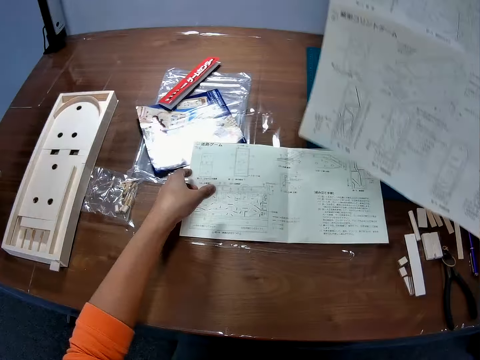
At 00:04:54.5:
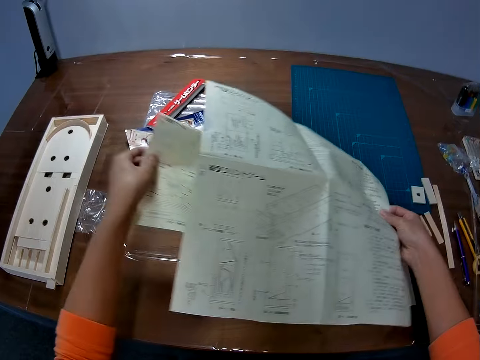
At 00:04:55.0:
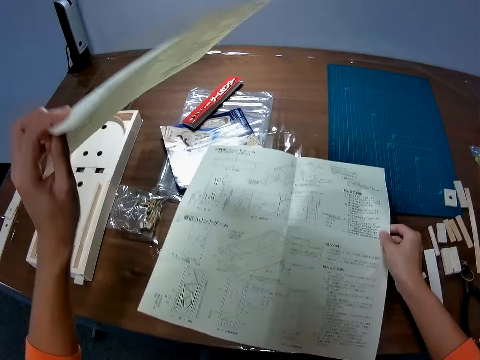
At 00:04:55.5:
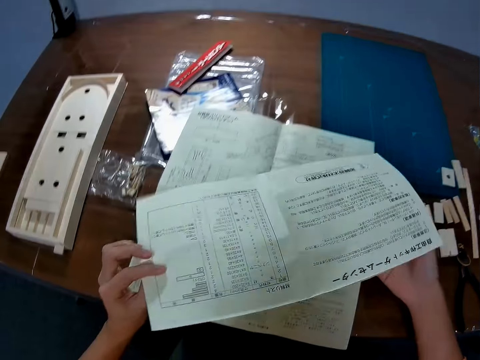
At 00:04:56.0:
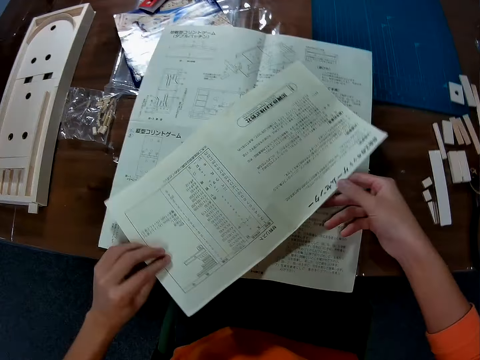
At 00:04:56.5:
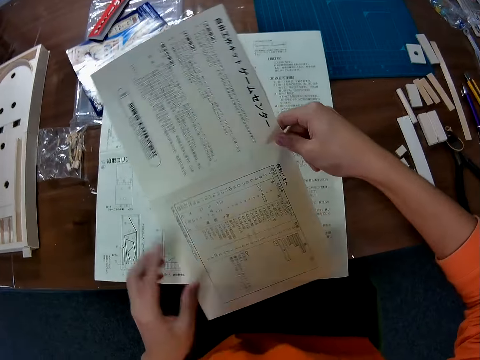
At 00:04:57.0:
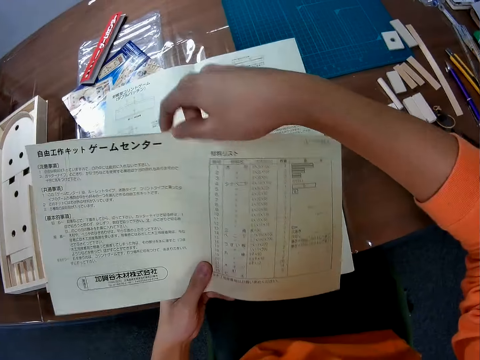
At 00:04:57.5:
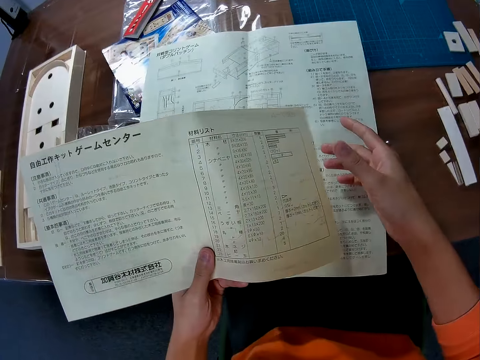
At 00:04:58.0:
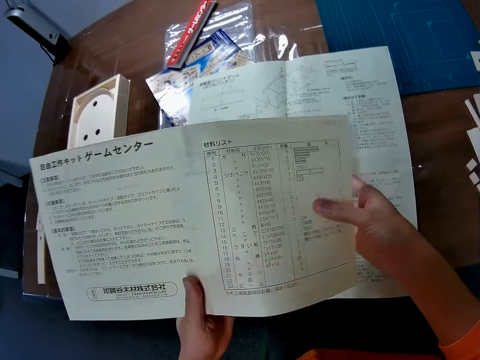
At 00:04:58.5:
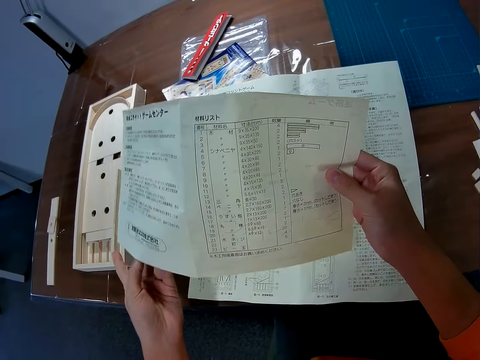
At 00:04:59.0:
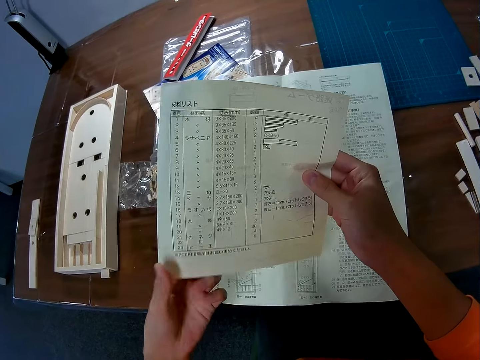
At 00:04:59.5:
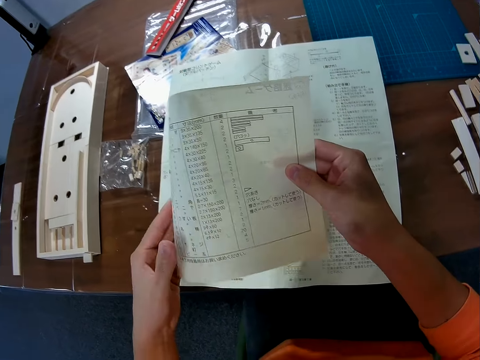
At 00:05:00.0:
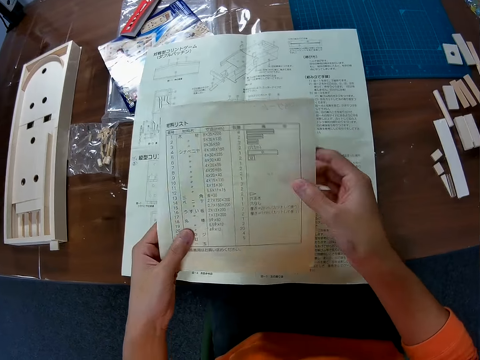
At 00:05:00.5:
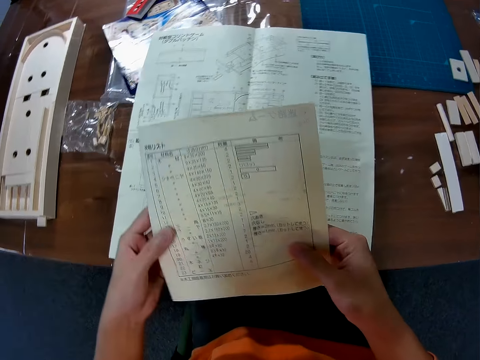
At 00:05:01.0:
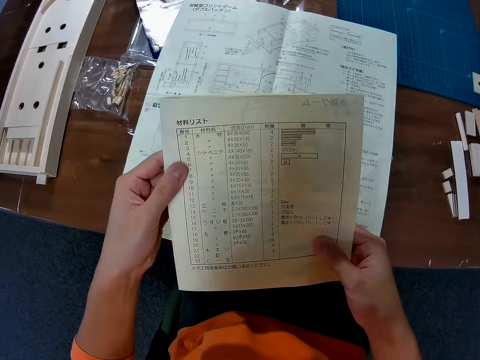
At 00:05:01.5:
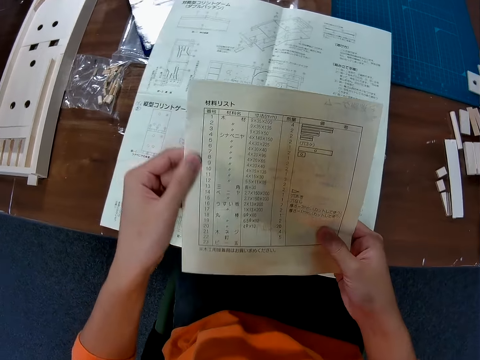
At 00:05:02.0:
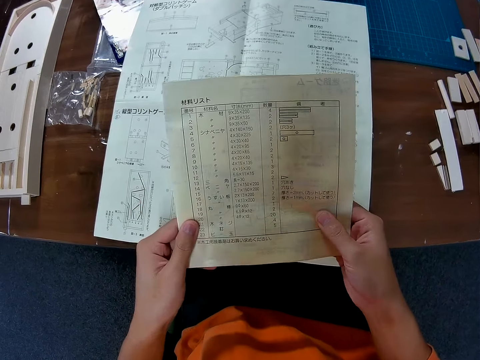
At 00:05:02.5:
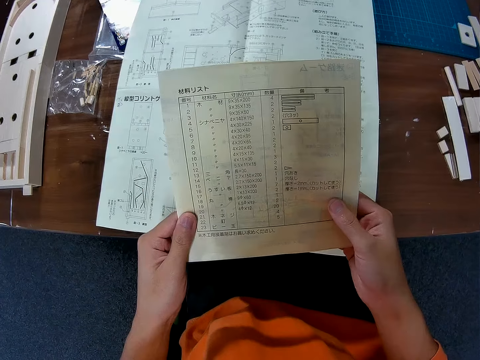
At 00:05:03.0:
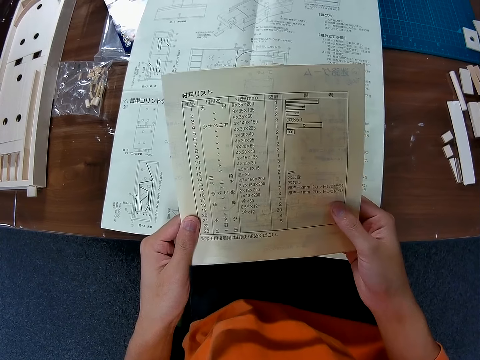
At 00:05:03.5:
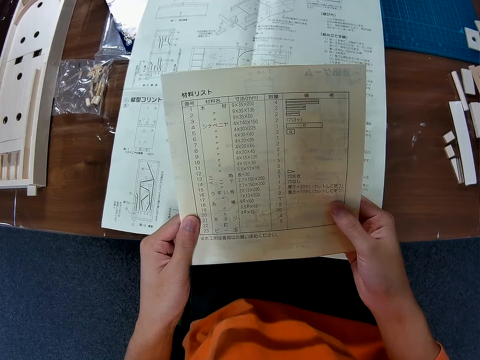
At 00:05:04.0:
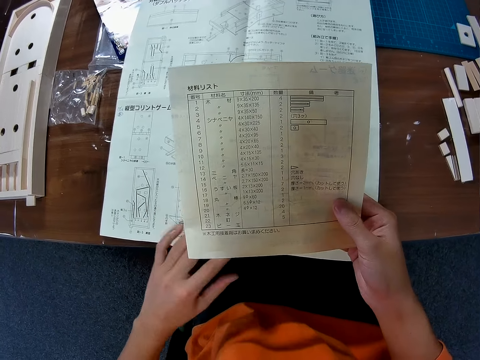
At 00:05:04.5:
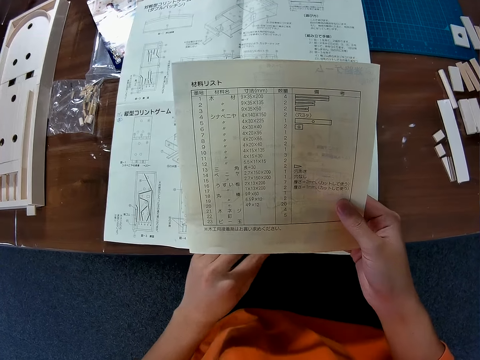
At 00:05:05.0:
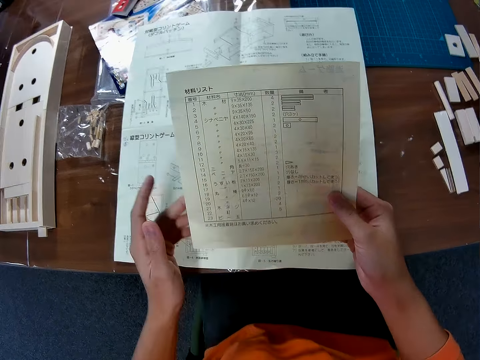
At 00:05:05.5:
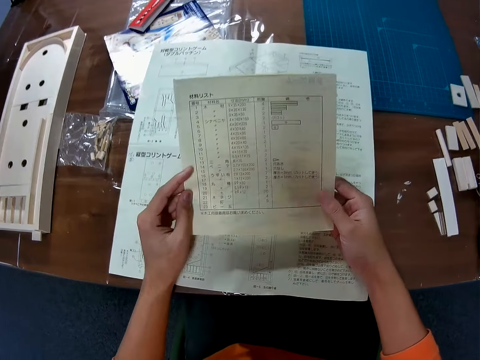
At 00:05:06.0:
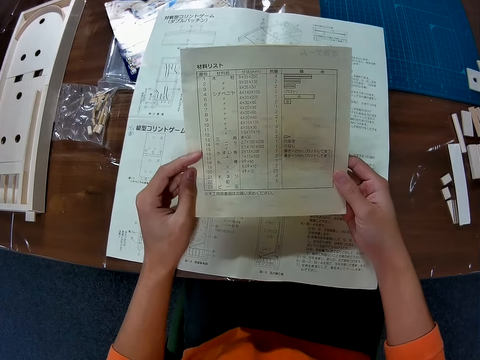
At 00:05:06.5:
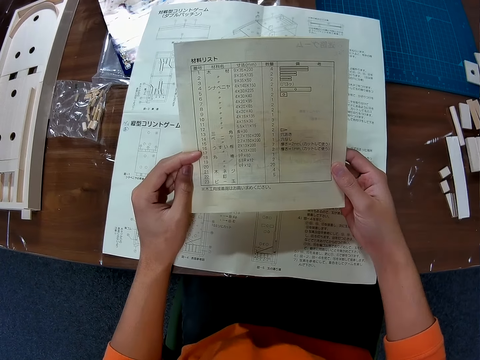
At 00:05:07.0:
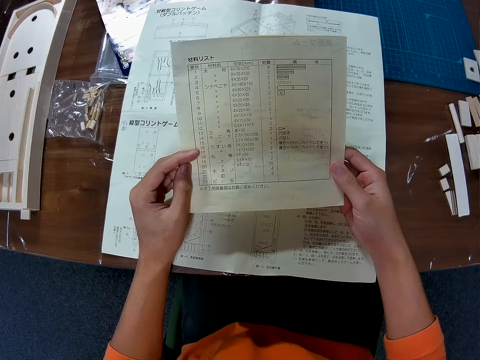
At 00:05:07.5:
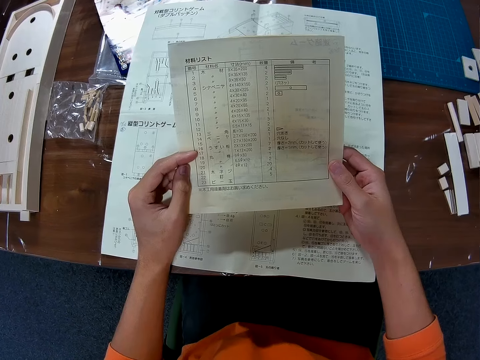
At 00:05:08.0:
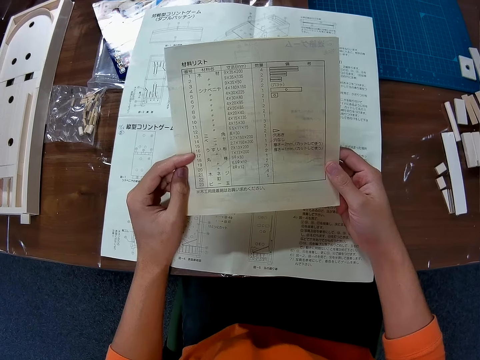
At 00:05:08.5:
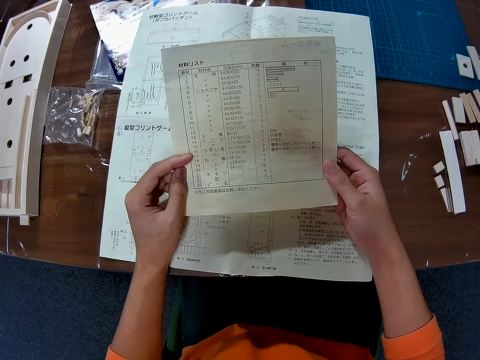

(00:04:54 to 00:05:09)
The camera wearer picks up a paper or manual paper from the table with his left hand. He drops the blueprint paper in his right hand on the table. He looks at the manual paper. He holds the paper with both hands. He folds the paper. He holds the paper with both hands. He stares at the paper in both his hands.

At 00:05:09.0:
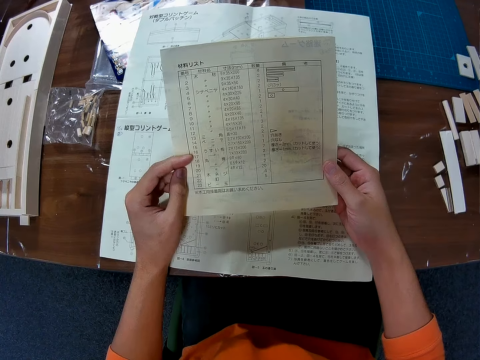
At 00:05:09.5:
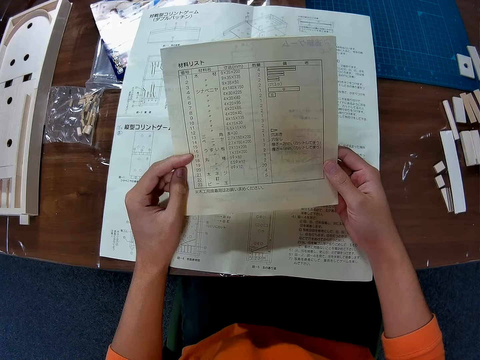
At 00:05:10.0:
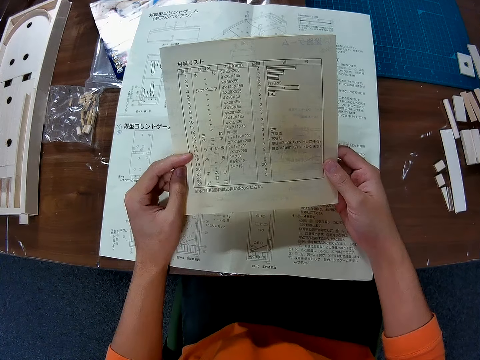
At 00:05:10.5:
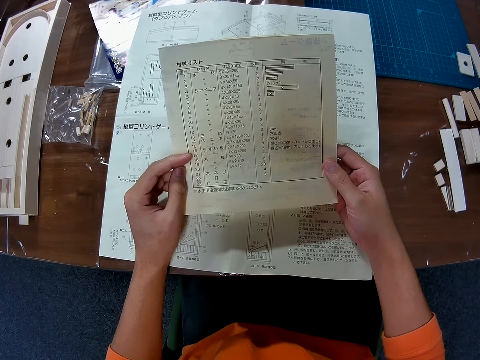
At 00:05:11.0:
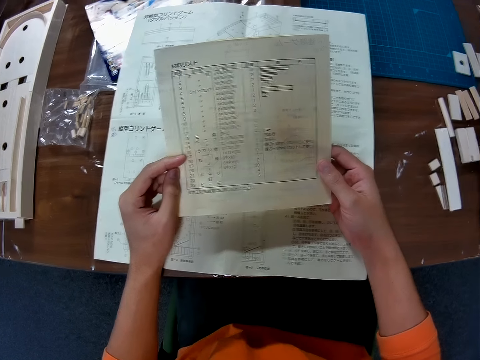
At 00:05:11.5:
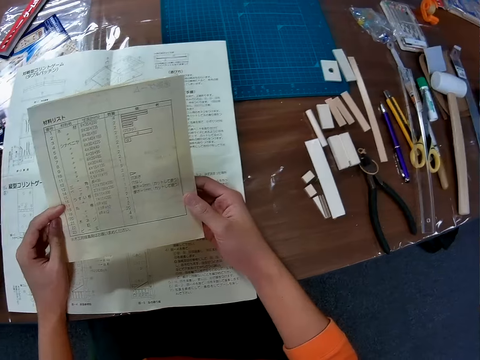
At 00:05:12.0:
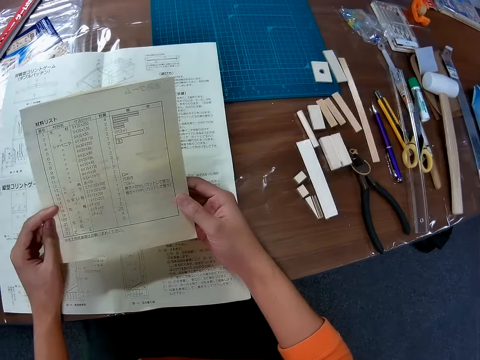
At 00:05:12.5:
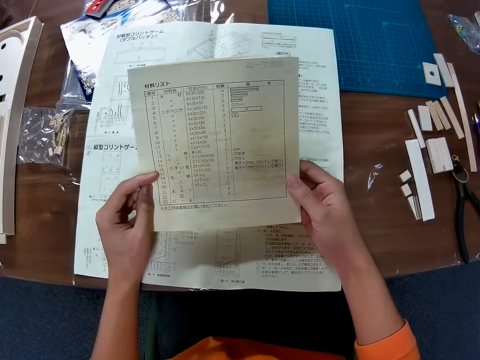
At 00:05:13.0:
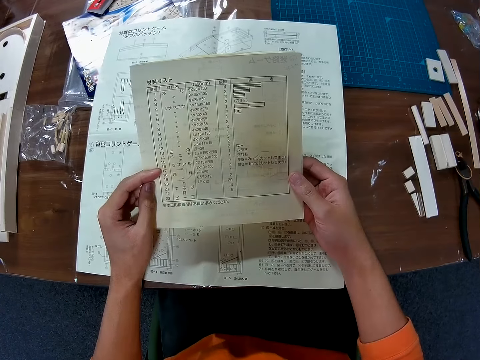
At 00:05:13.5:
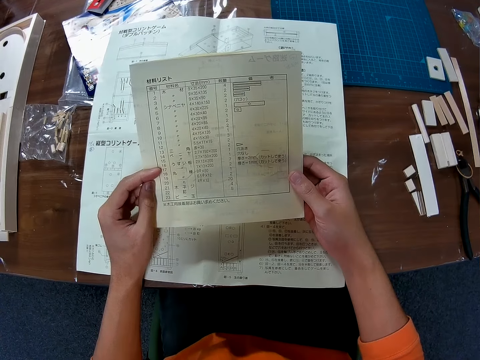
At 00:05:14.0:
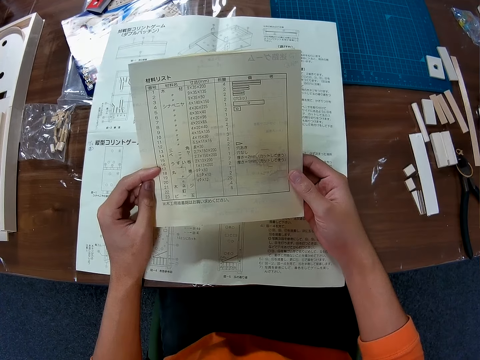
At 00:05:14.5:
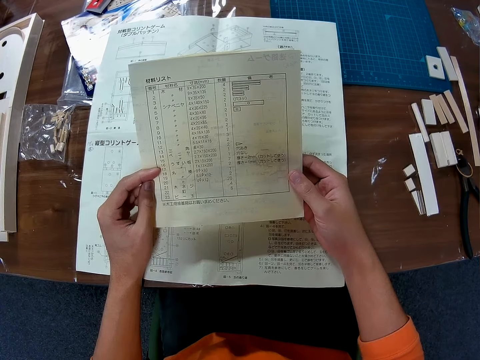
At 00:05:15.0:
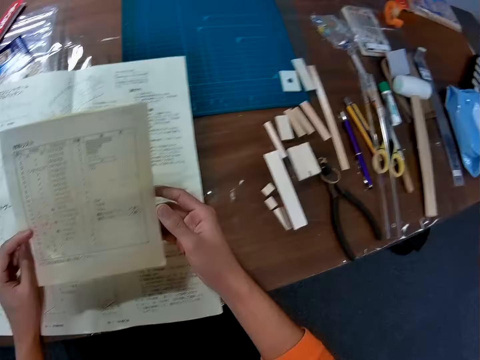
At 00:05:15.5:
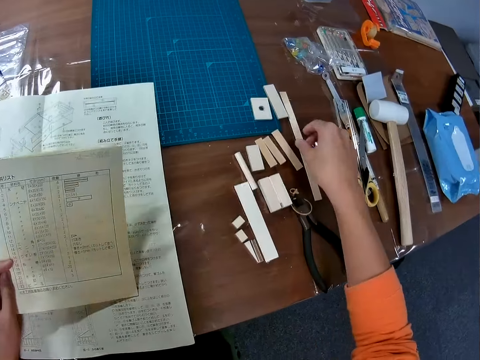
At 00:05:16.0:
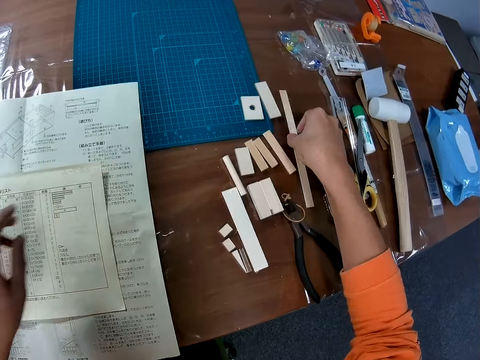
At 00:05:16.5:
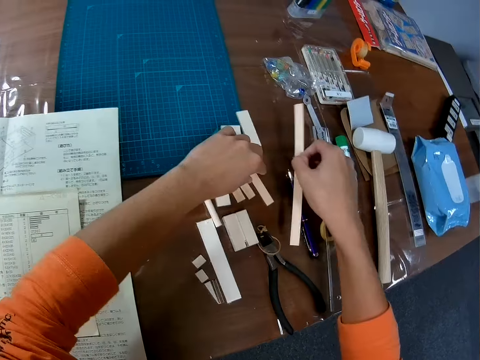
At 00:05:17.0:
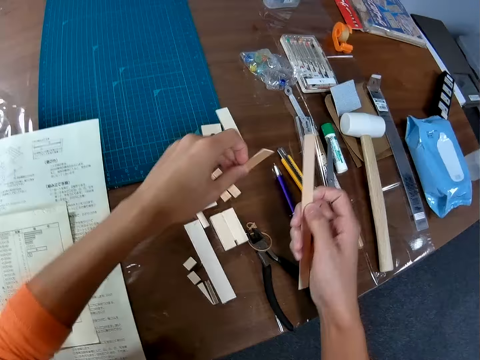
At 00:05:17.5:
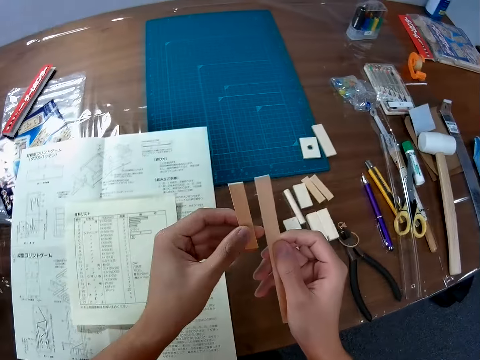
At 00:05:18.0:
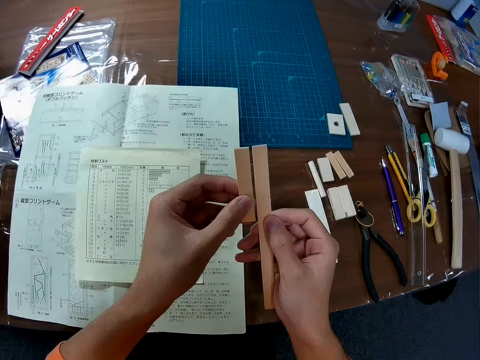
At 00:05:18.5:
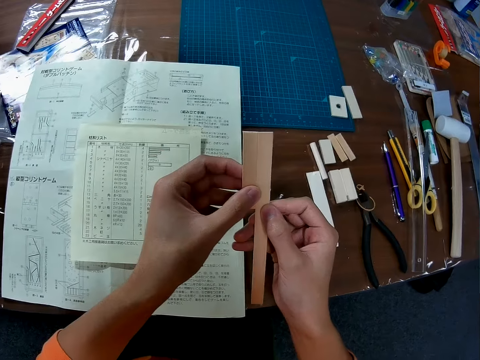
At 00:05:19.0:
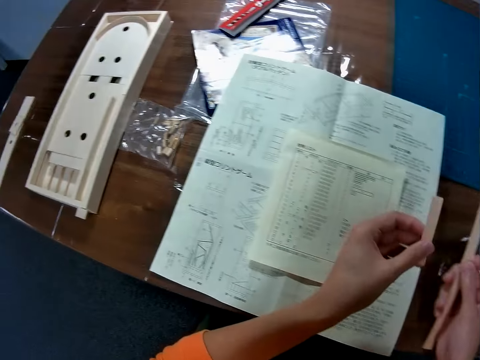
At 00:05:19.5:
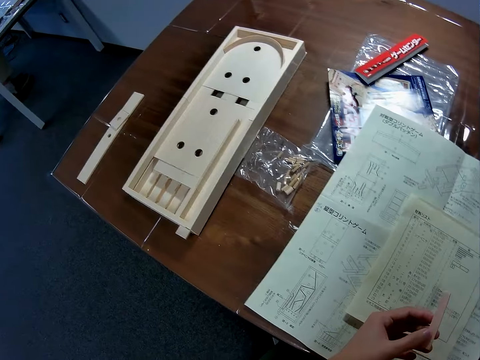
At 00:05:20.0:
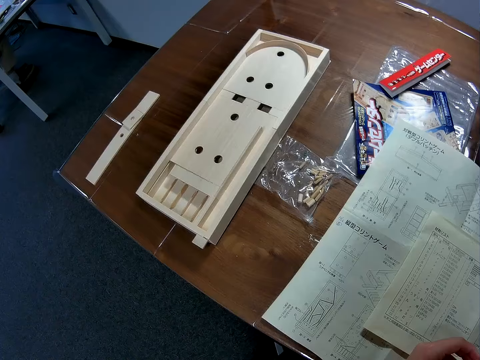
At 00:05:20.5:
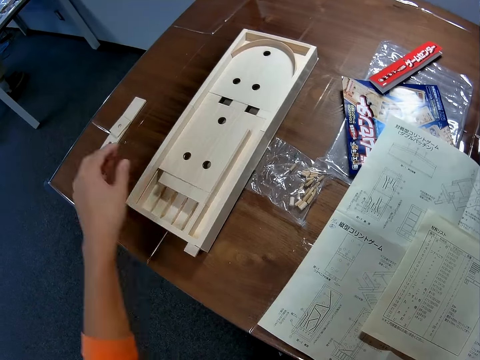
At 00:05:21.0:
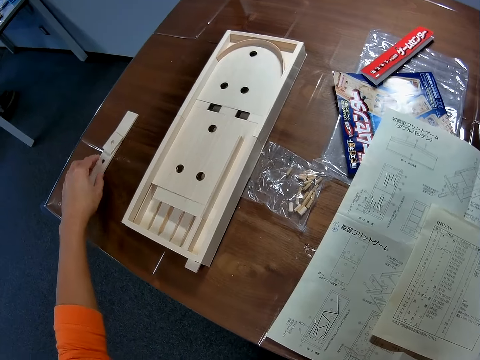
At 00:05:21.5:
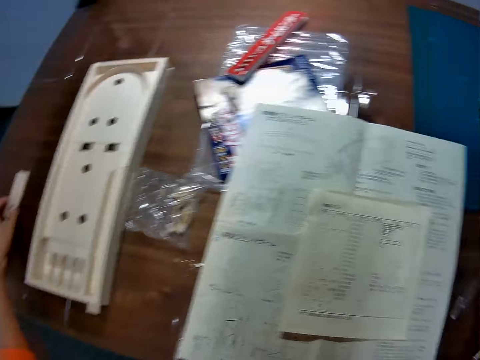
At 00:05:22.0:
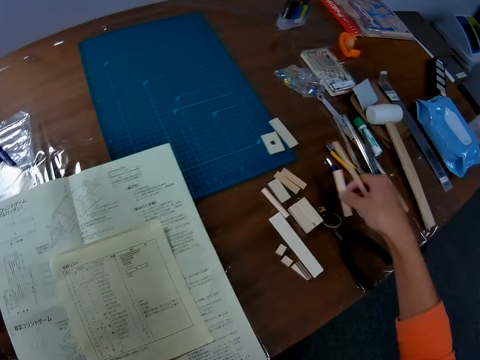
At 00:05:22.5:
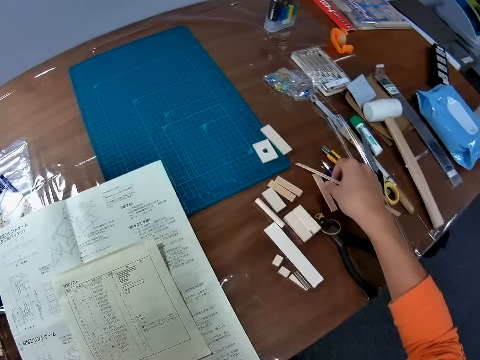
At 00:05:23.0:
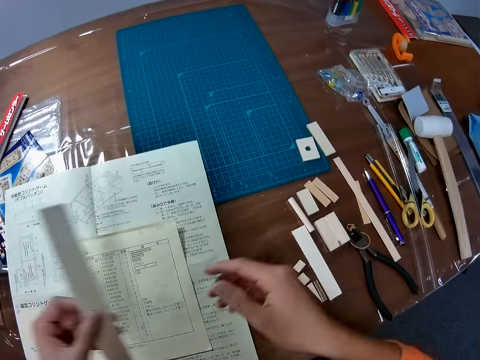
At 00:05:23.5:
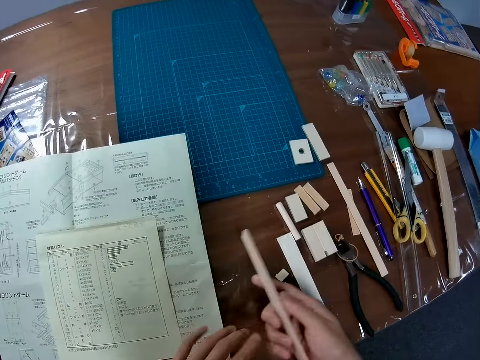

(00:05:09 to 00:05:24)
The camera wearer drops the paper in his left hand on the table. He picks up a piece of wood from the table with his right hand. He picks up a piece of wood from the table with his left hand. He holds the pieces of wood in both his hands side by side. He measures the pieces of wood. He looks at the wooden pinball machine. He picks up a piece of wood from the table with his left hand. He drops the pieces of wood in his right hand on the table. He touches a piece of wood. He passes the piece of wood in his left hand to his right hand.
